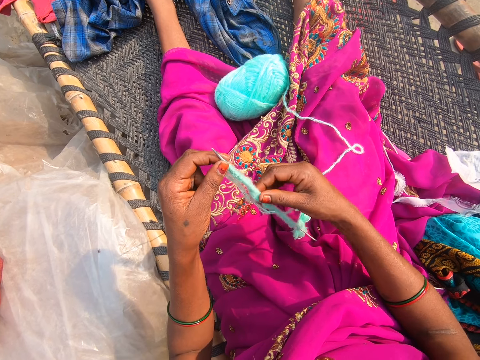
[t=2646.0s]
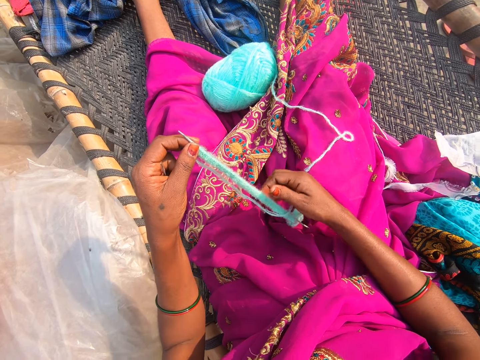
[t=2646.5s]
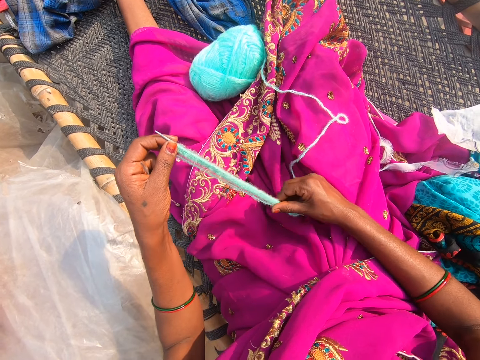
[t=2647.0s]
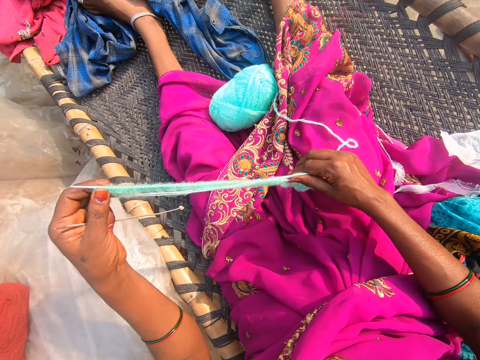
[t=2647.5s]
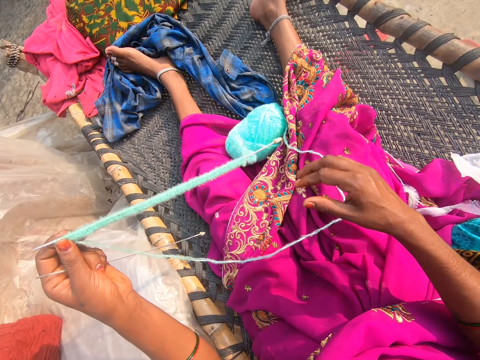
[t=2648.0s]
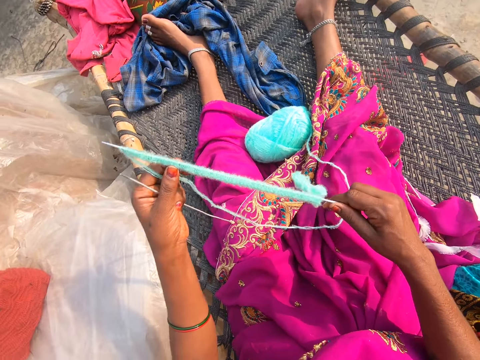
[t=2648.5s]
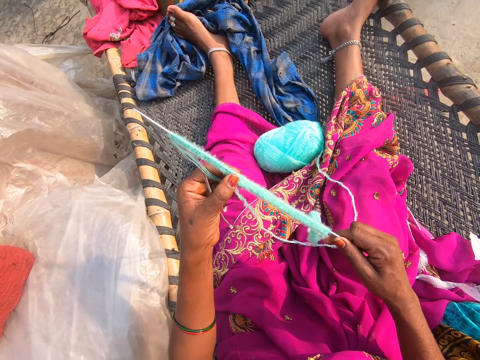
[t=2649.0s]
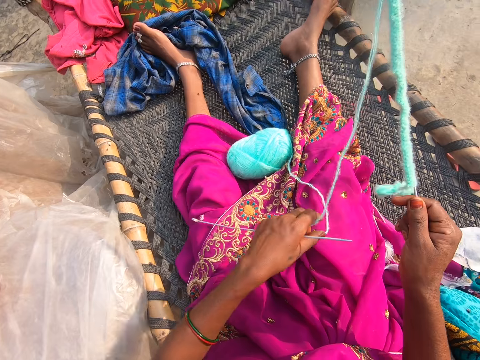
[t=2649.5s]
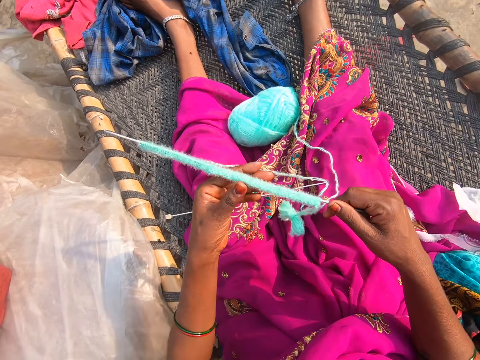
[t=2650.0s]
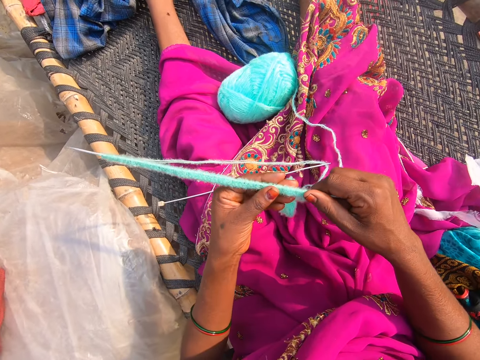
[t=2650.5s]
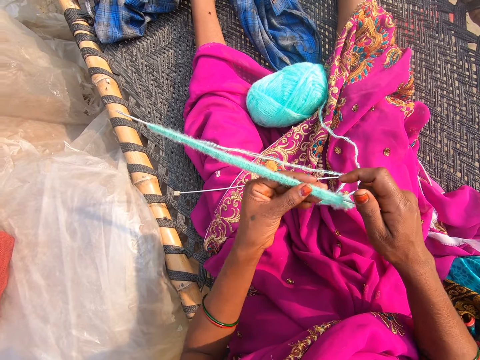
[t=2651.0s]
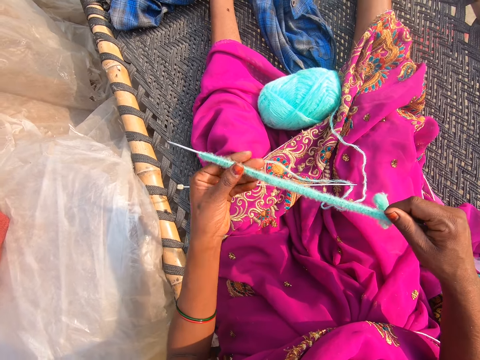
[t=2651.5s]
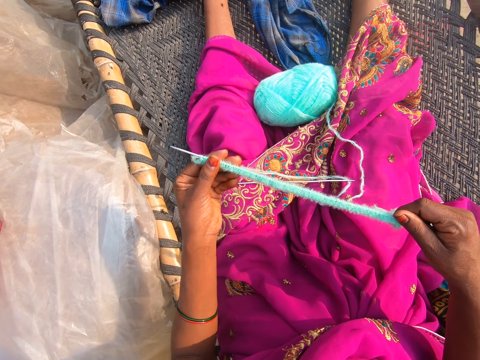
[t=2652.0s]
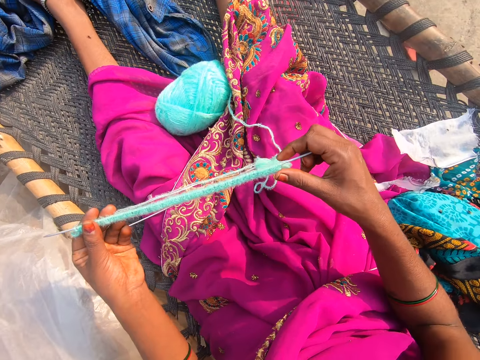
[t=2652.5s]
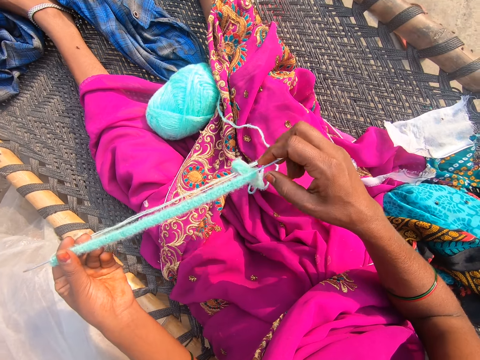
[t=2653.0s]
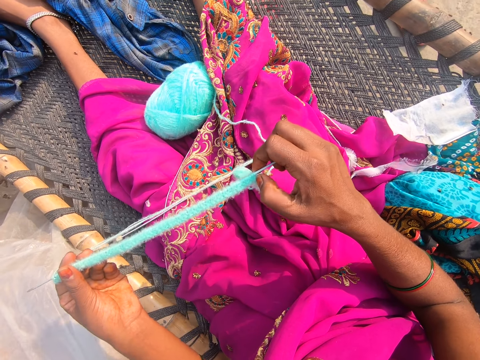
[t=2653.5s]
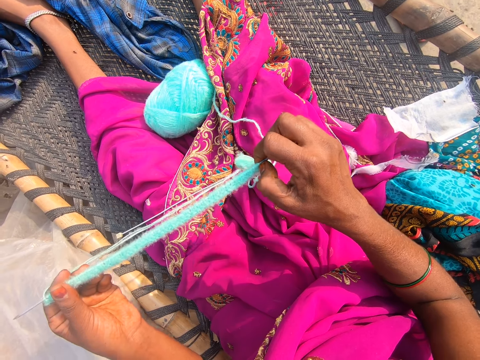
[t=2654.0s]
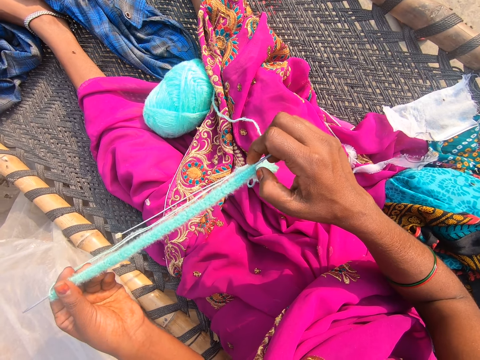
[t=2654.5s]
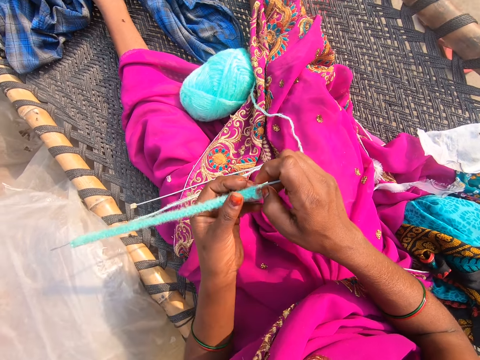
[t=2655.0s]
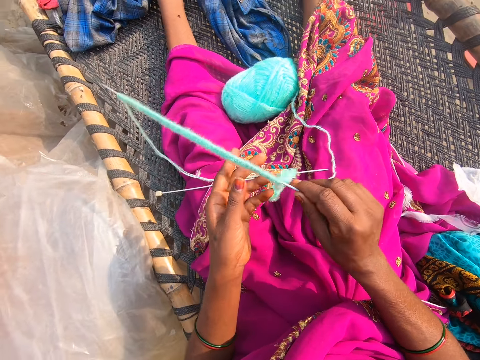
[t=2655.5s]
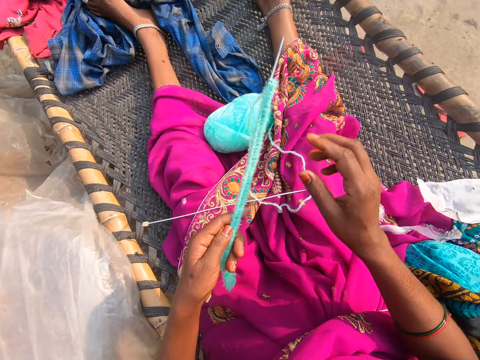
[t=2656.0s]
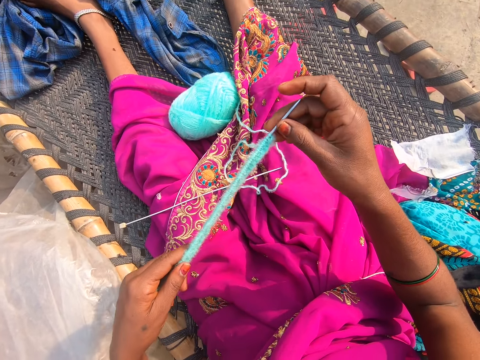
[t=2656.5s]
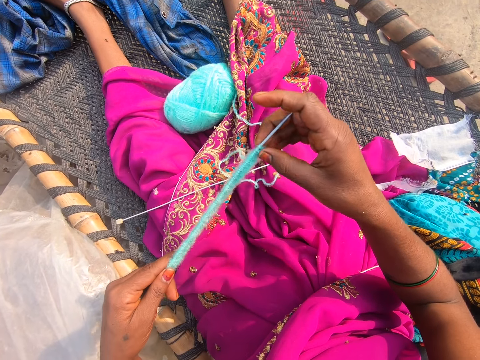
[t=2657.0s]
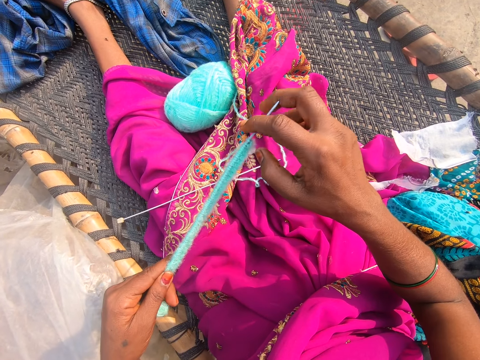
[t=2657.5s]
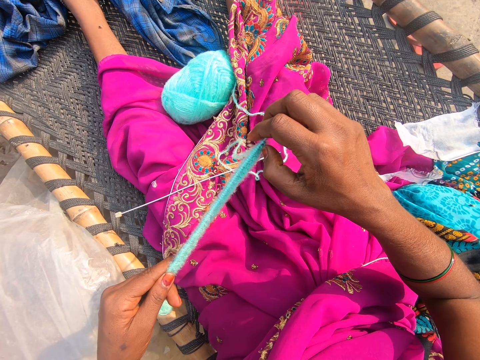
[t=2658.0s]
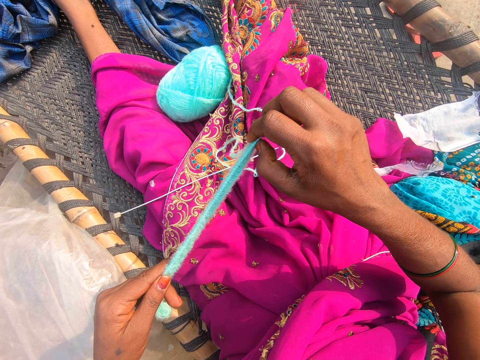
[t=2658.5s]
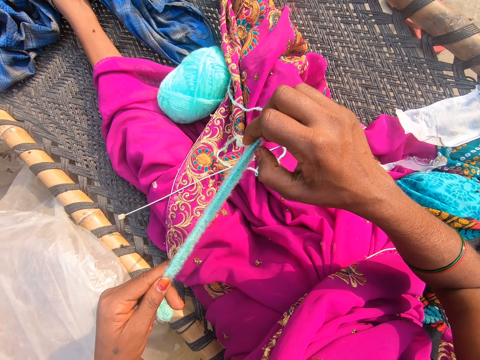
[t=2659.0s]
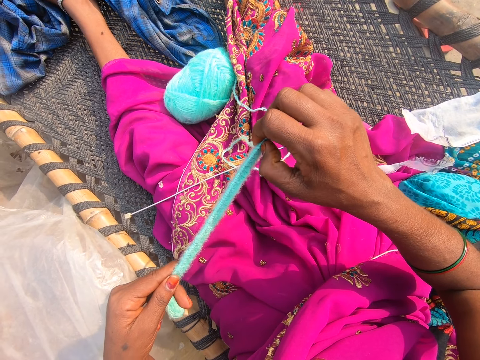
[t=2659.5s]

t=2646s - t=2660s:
The camera wearer looks at the thread on the crochet. They place the crochet on the lap. They check on the thread on the crochet. They count the loops on the garment.

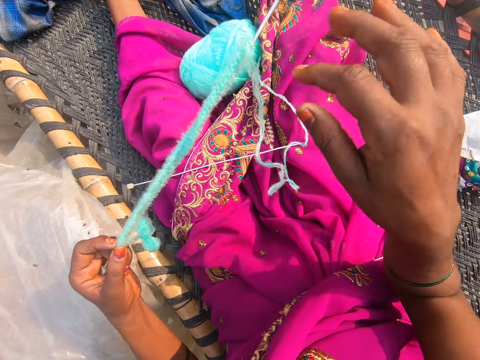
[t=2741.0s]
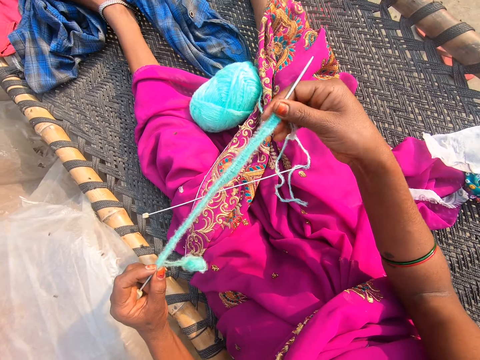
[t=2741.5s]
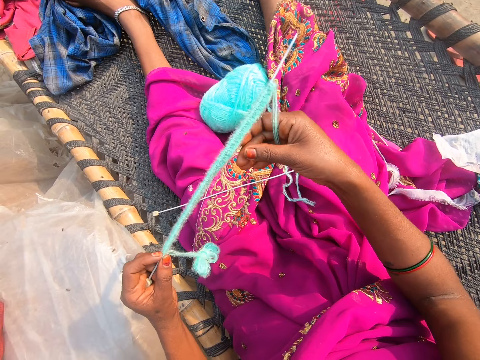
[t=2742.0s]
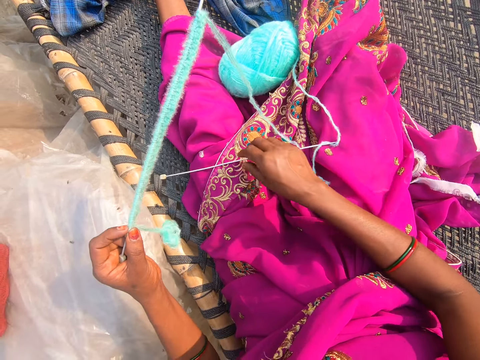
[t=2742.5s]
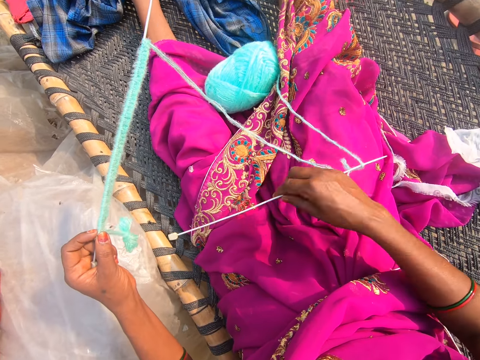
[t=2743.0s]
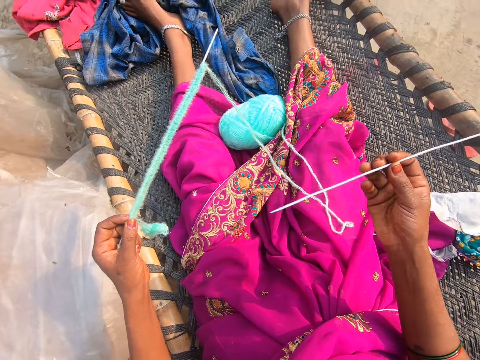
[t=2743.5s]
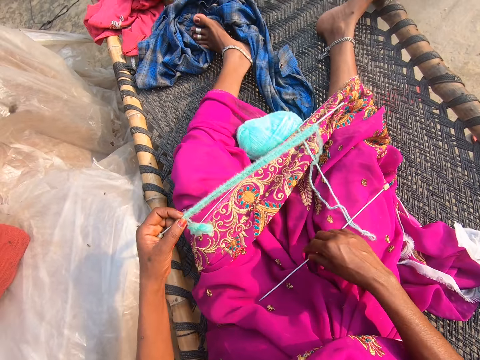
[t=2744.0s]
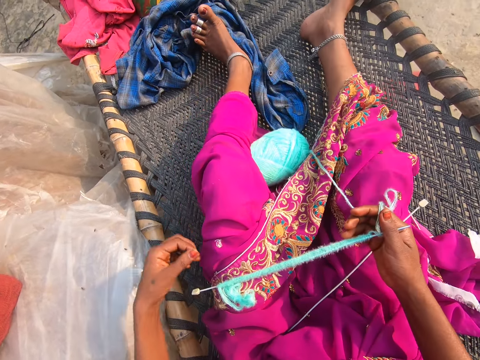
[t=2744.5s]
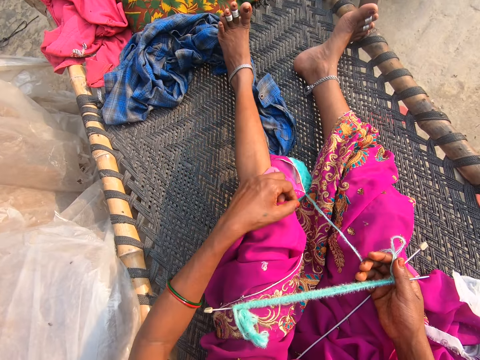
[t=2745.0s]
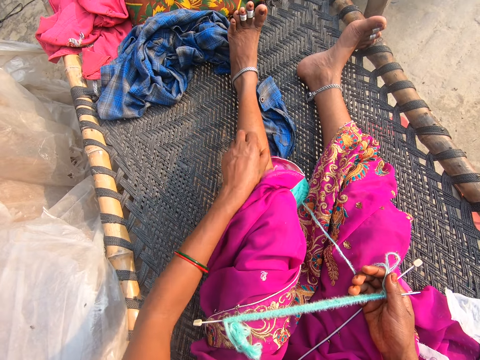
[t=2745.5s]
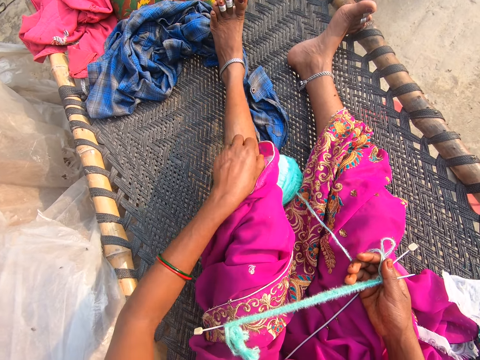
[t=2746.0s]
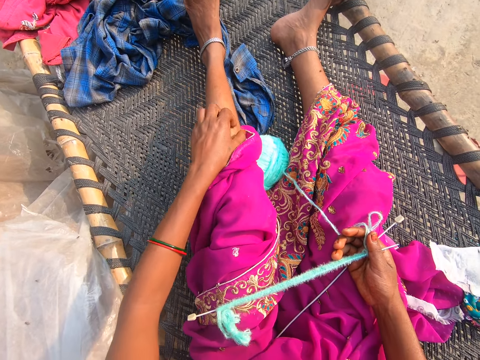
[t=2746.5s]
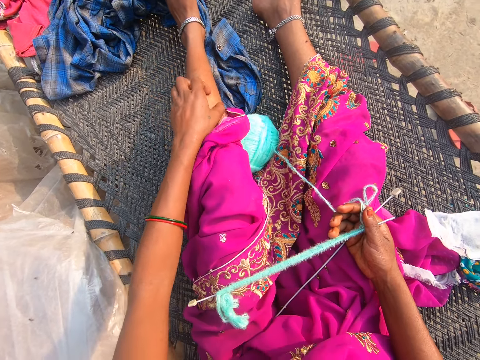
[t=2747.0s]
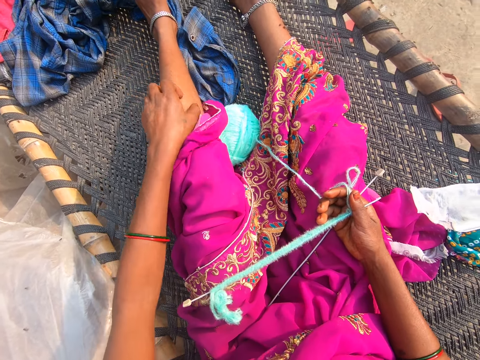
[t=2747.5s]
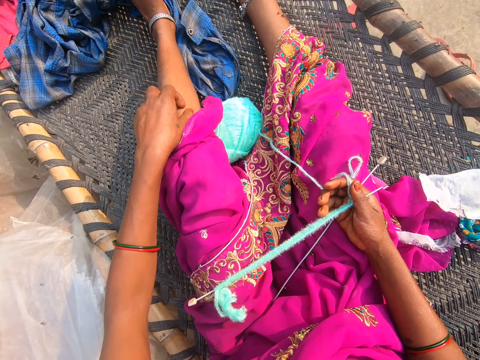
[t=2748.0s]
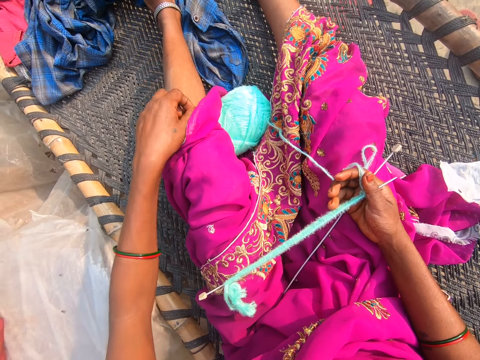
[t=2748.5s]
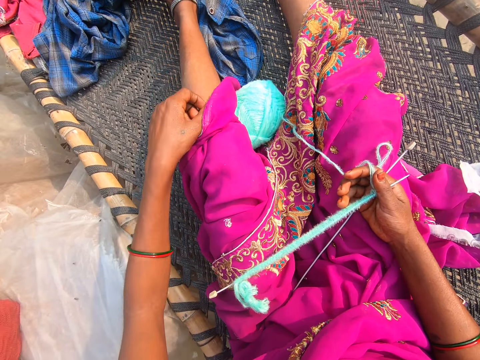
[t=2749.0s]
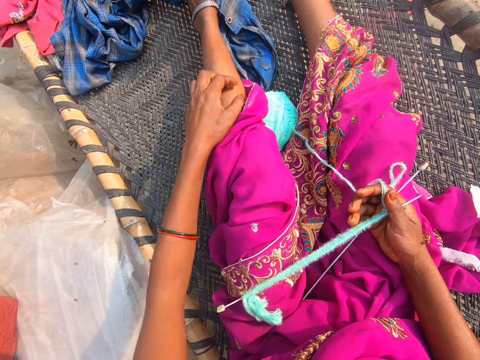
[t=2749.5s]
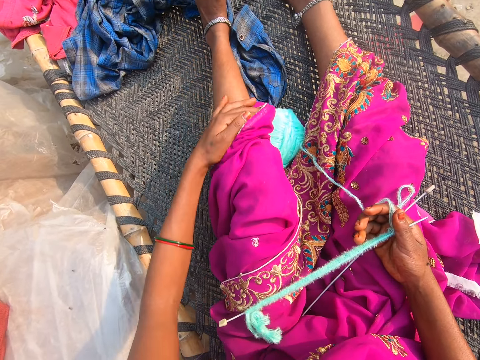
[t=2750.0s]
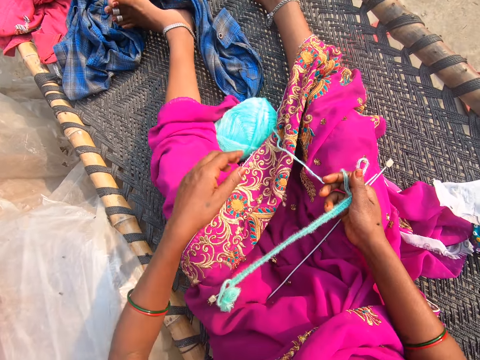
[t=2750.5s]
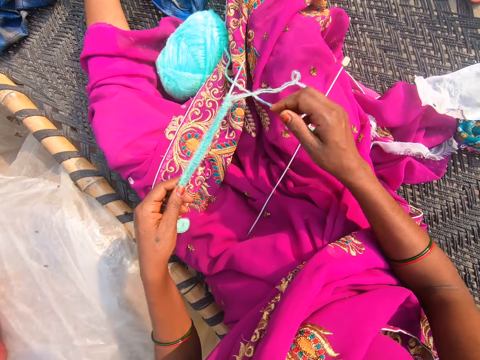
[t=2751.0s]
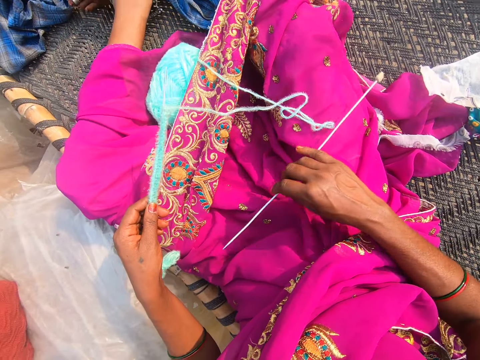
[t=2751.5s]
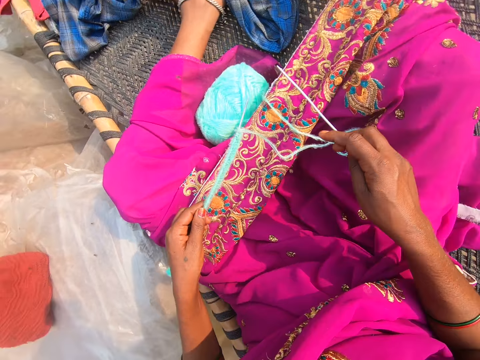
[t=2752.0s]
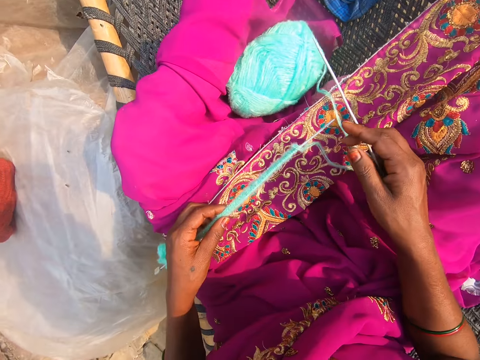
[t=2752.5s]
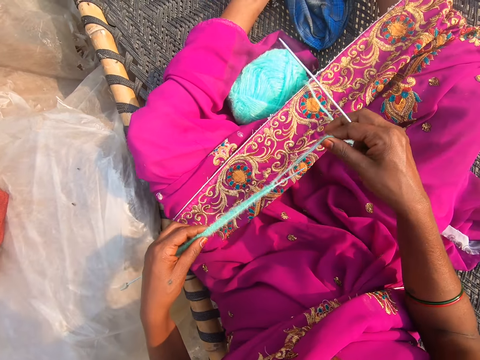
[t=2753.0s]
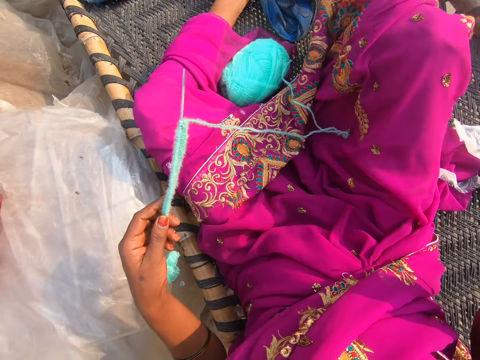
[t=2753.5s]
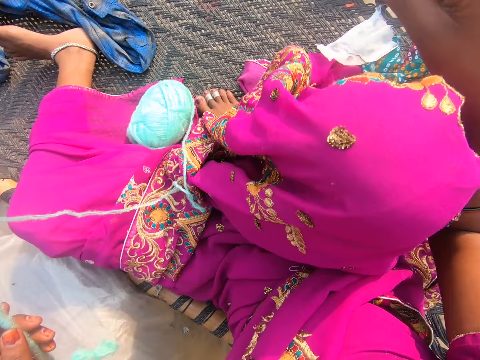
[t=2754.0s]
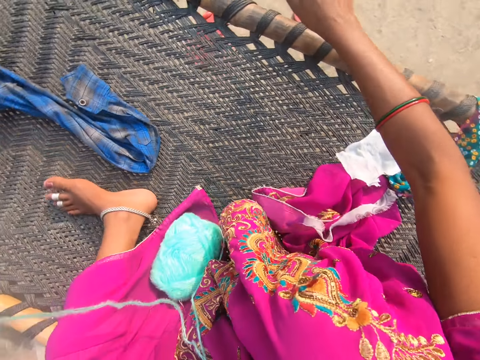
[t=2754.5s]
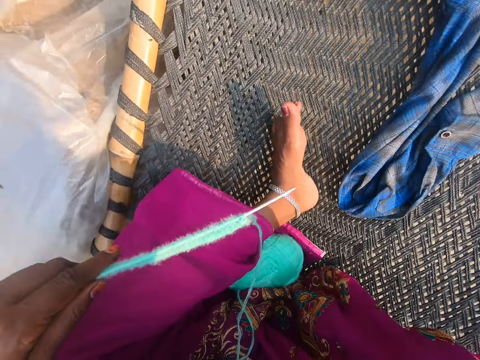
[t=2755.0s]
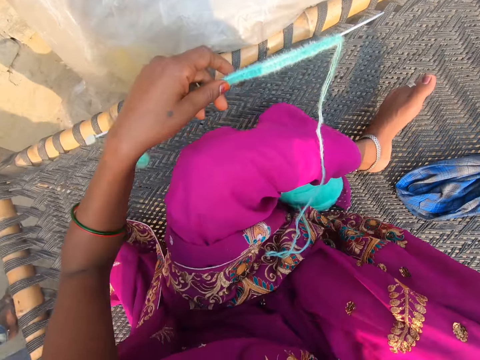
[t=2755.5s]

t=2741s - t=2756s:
The camera wearer picks up the needle. They scratch the calf. They pick up the needle.
